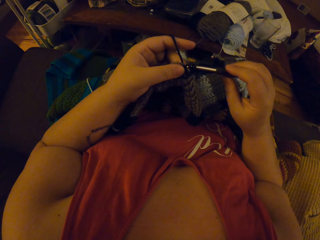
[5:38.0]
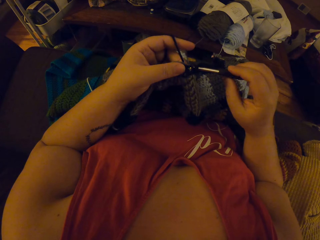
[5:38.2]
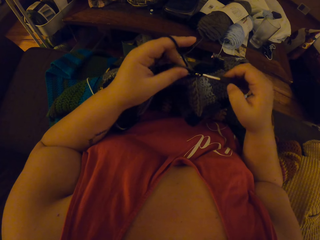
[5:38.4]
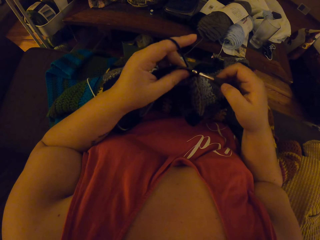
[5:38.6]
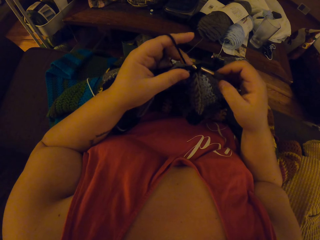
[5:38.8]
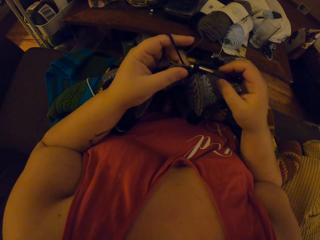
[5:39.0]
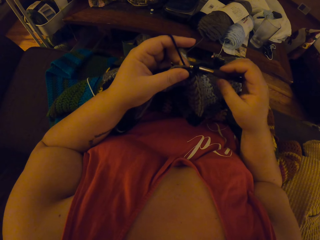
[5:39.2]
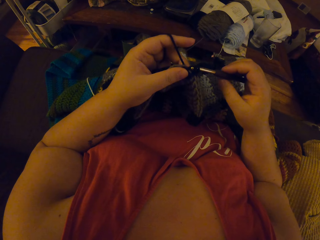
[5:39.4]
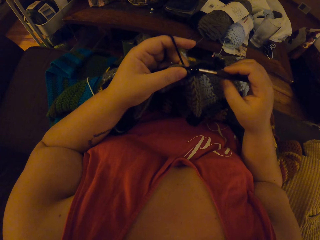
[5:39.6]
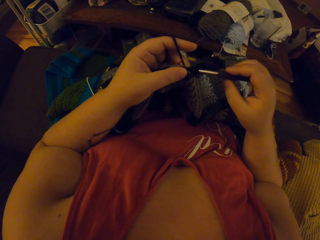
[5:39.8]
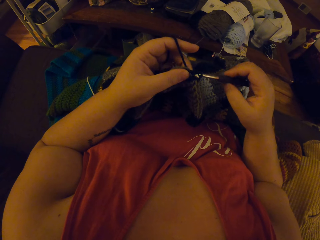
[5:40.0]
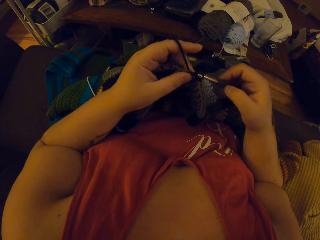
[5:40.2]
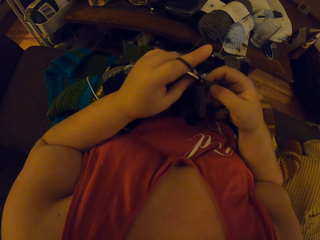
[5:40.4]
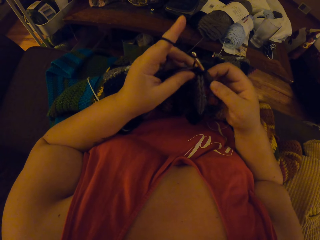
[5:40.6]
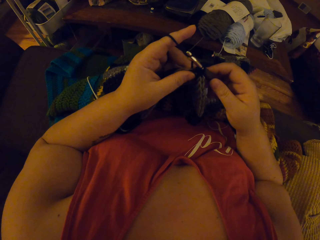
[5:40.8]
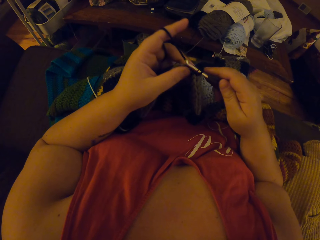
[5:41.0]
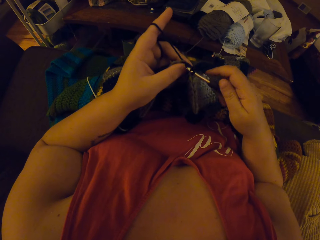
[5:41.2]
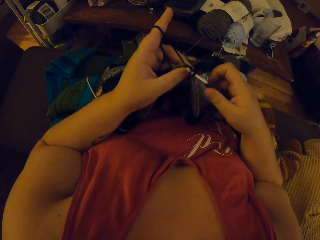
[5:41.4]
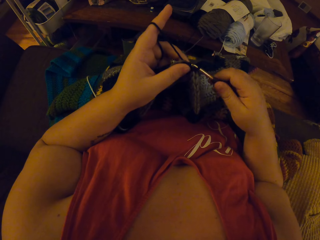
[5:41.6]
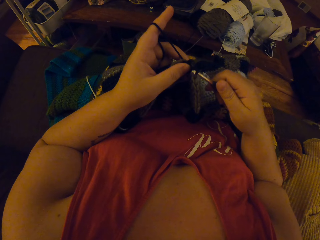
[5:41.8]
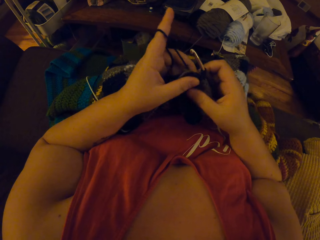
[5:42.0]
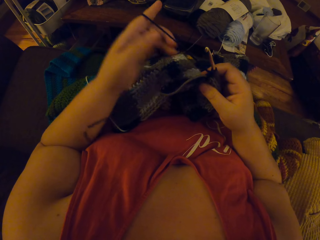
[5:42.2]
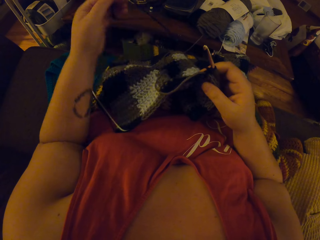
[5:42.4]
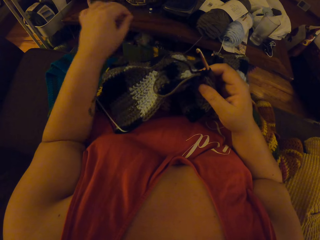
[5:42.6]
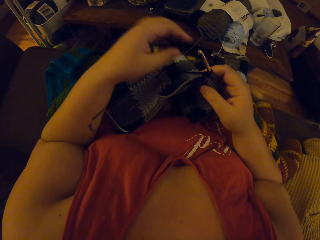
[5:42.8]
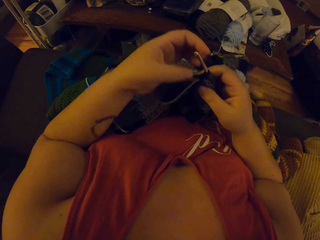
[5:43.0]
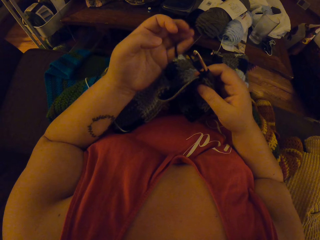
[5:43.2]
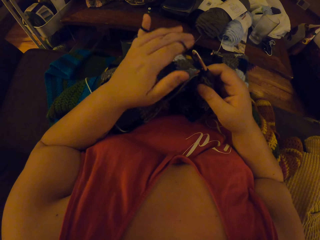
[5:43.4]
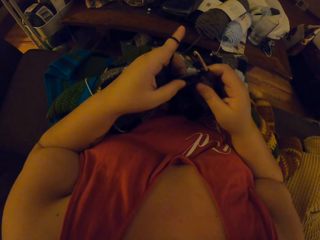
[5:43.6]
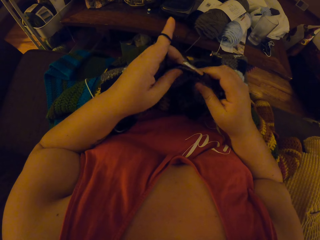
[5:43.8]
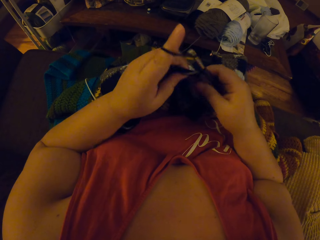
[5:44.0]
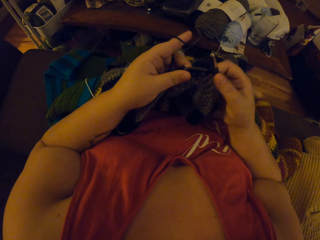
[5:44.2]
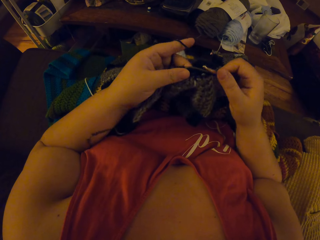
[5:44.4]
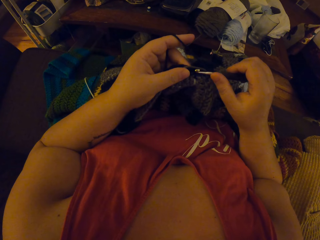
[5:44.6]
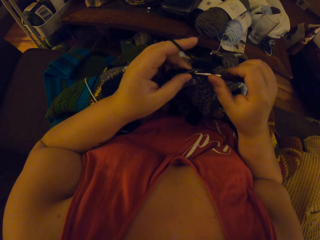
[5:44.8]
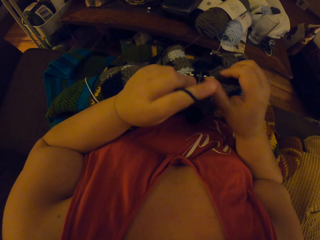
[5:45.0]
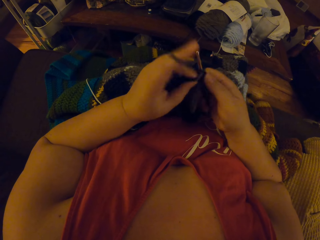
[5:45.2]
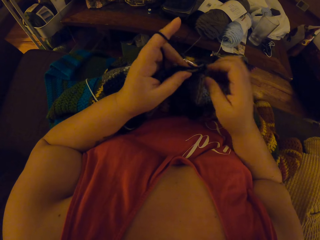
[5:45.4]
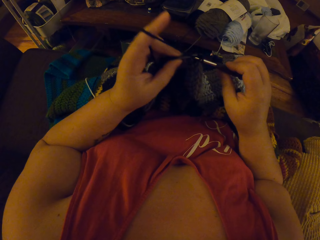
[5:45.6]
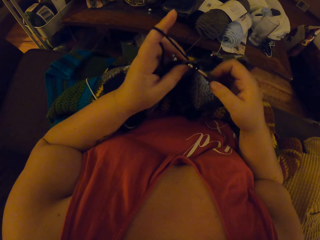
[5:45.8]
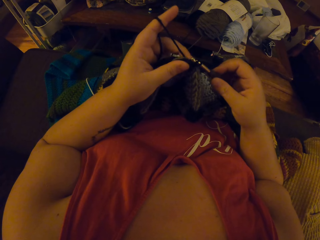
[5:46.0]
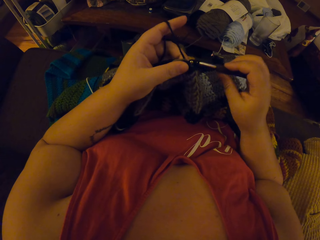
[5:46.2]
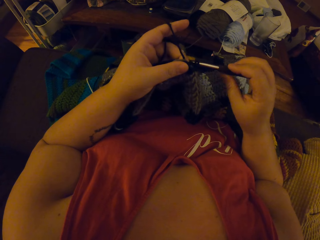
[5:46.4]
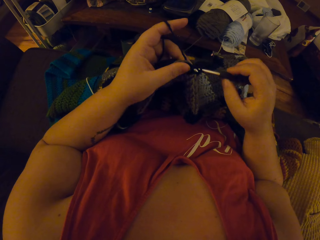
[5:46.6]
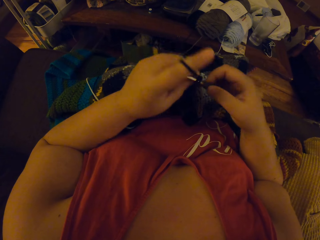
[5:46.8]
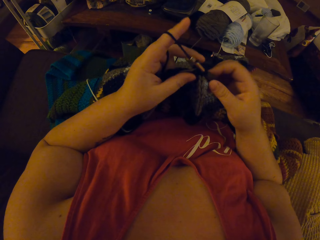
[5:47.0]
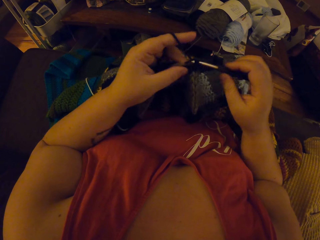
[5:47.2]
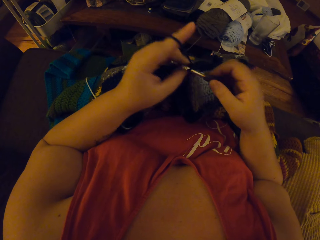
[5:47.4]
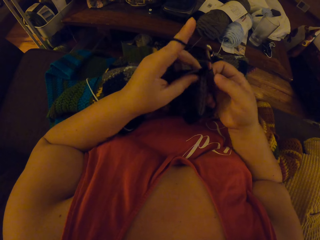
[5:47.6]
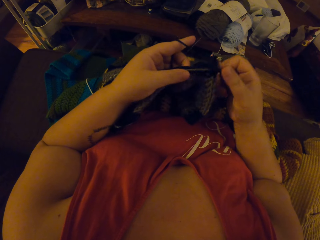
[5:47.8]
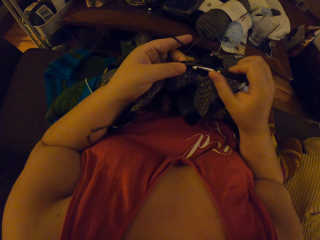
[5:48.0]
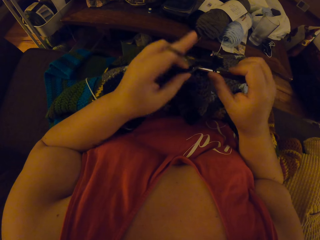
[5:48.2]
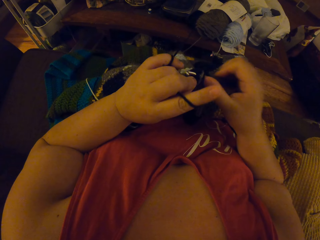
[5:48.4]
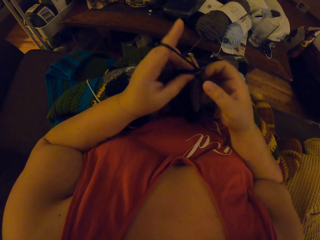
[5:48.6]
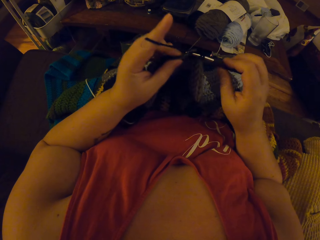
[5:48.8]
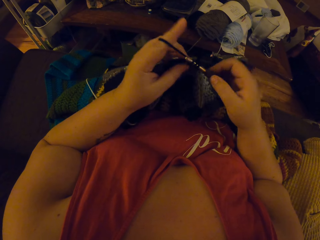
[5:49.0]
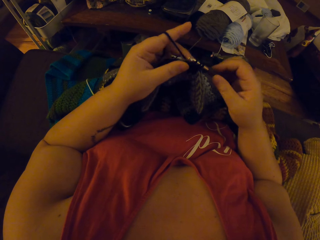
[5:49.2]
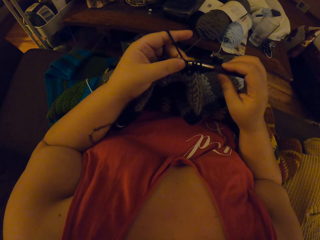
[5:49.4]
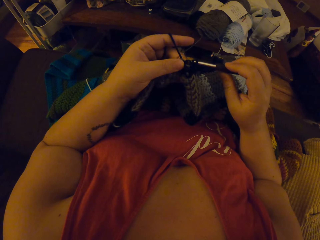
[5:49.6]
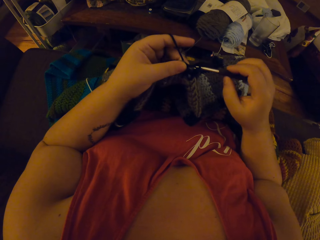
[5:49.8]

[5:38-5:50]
The camera wearer adjusts the yarn or thread with her left hand. She rolls the thread on the index finger. She continues crocheting with the yarn.

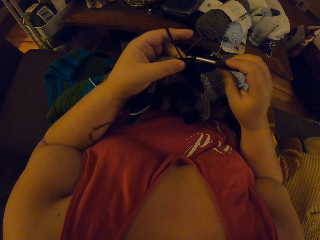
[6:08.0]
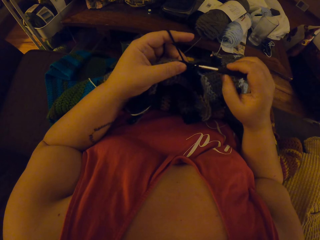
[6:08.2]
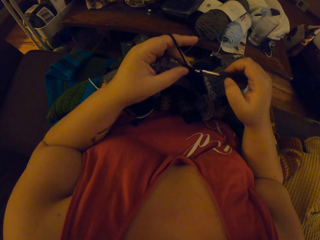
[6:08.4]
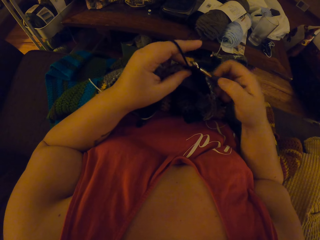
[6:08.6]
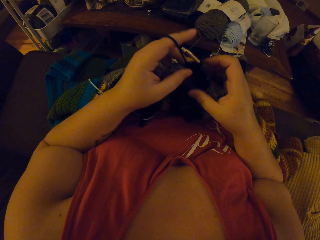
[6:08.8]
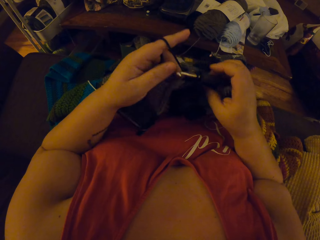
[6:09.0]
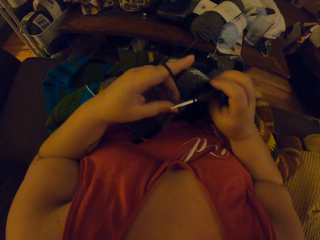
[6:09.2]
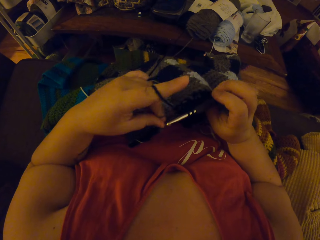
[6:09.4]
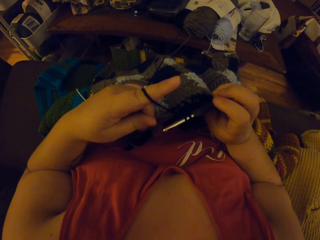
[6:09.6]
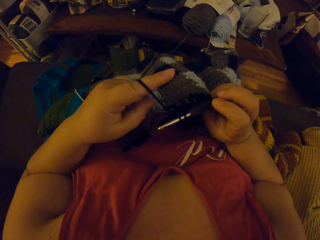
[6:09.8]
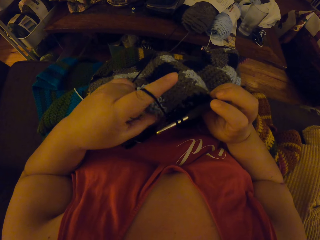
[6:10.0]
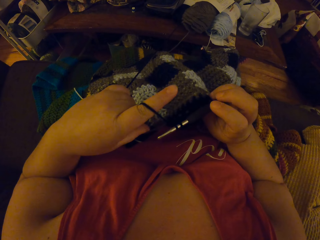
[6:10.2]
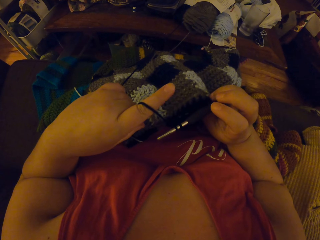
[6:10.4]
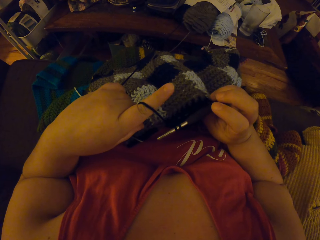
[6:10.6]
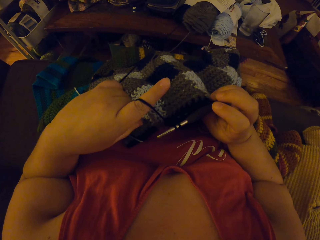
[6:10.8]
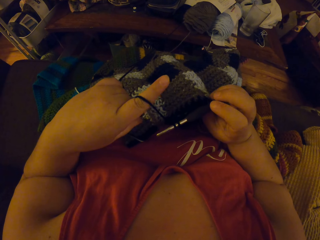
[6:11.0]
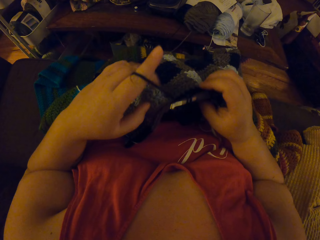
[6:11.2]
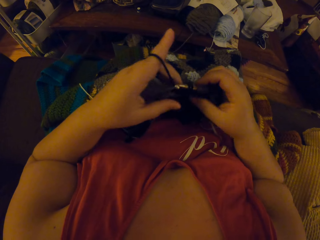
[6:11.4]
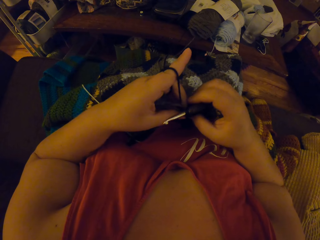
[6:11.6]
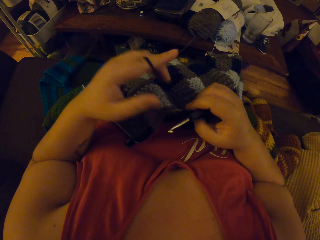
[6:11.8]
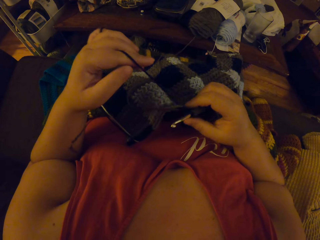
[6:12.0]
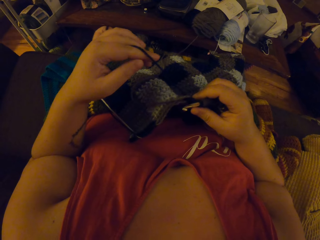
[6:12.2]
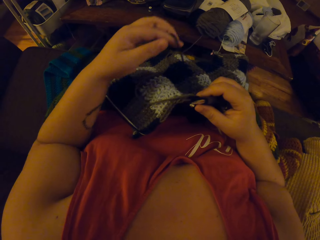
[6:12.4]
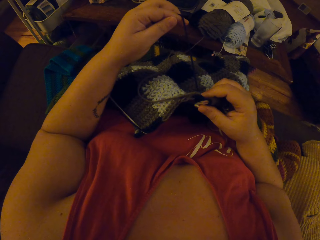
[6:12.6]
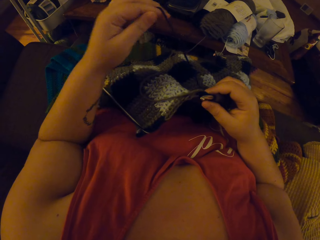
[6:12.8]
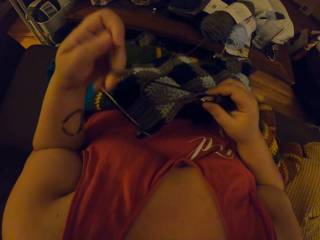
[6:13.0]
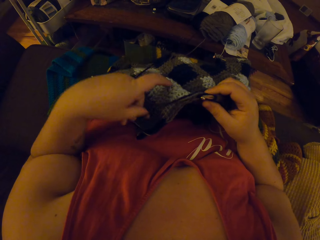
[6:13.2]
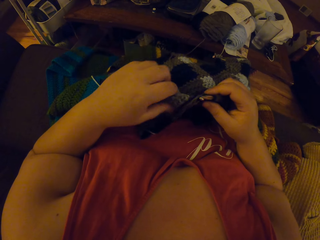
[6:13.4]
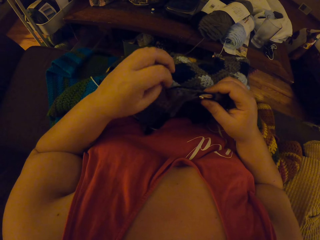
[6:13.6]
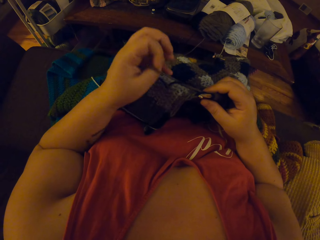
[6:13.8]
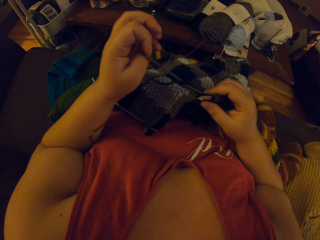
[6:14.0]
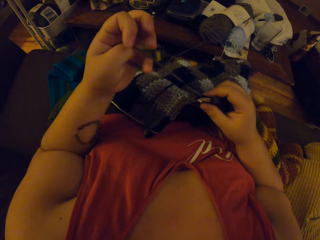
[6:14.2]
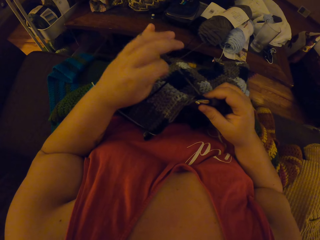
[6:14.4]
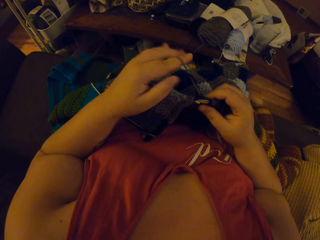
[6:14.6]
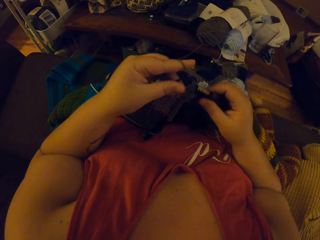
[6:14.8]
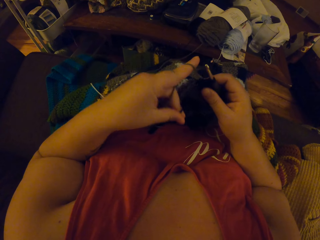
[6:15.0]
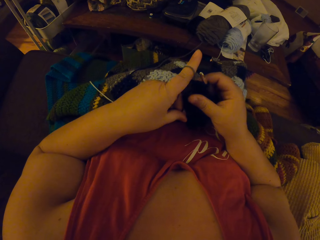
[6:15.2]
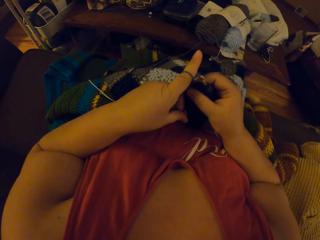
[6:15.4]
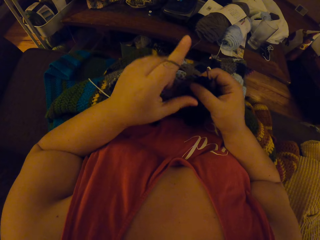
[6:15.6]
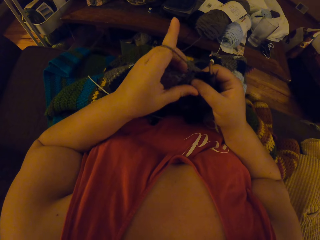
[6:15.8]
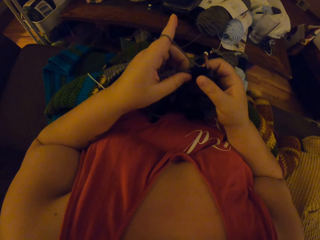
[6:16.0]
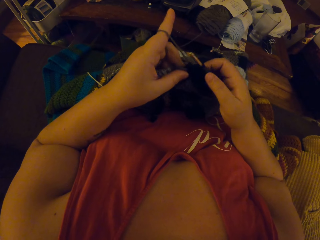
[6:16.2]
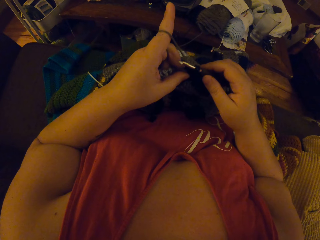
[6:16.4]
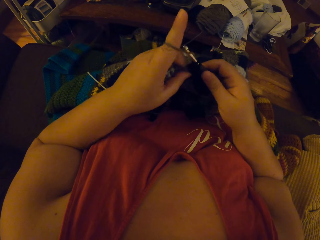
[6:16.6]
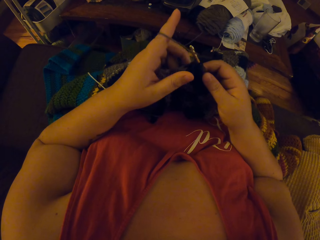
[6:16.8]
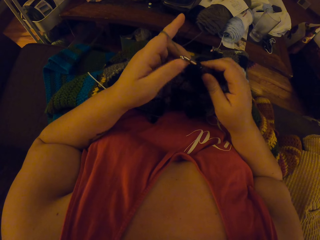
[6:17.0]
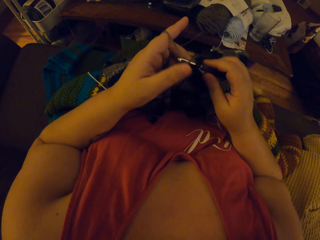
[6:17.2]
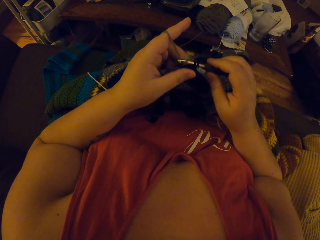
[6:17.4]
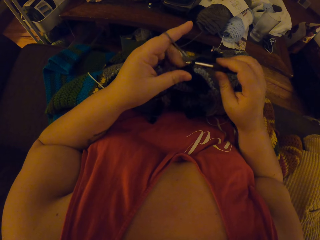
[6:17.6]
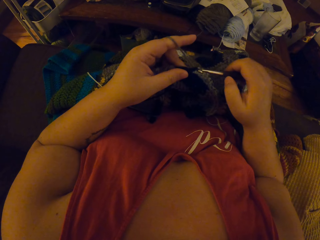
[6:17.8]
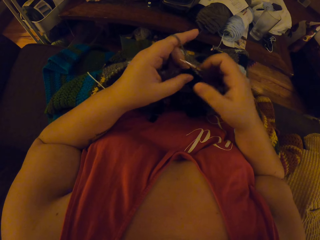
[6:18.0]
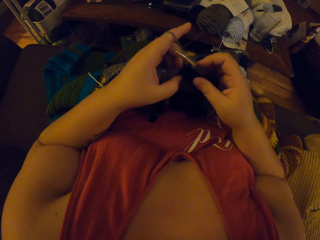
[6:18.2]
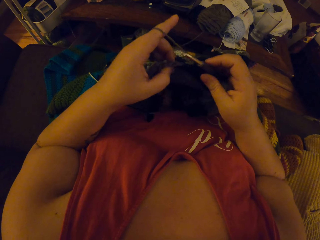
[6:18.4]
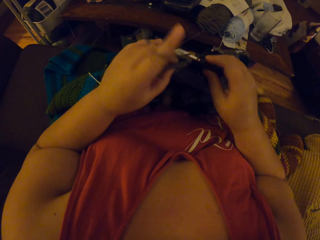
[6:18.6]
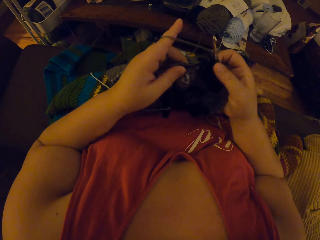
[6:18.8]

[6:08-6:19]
The camera wearer checks the edge of the crochet. She tightens the thread. She adjusts the yarn with her left hand. She rolls the thread on the index finger. She continues crocheting with the yarn.
